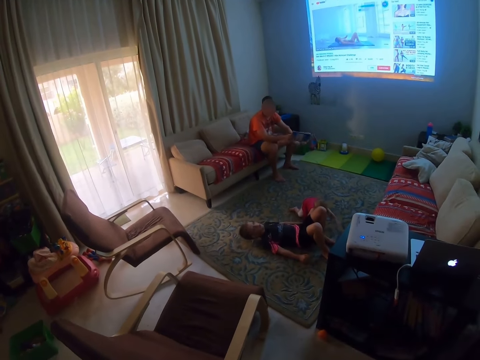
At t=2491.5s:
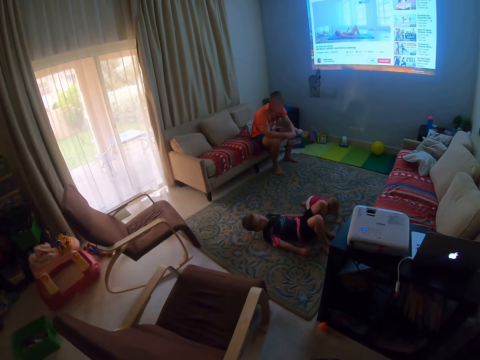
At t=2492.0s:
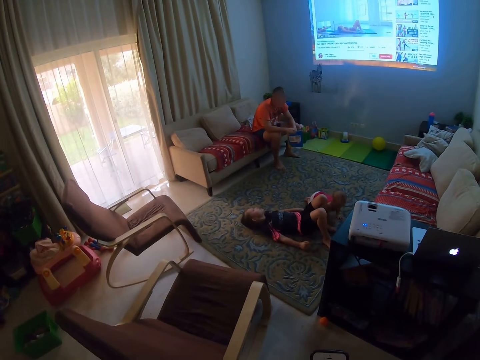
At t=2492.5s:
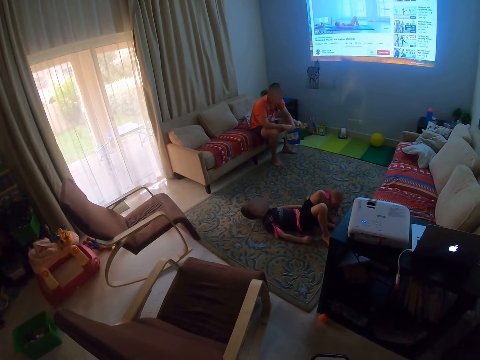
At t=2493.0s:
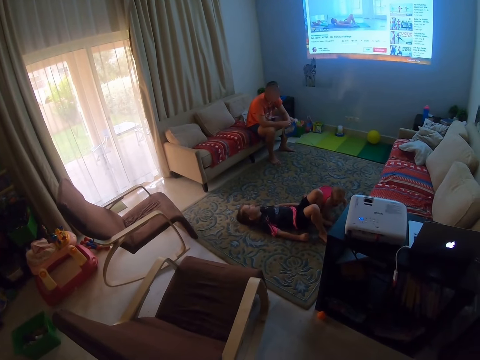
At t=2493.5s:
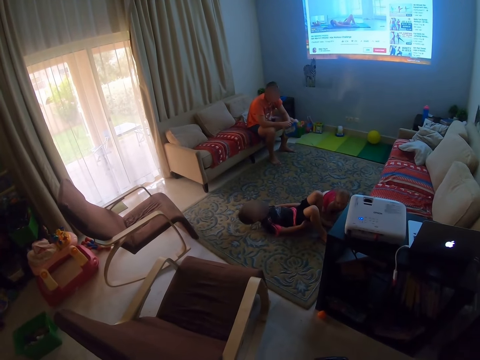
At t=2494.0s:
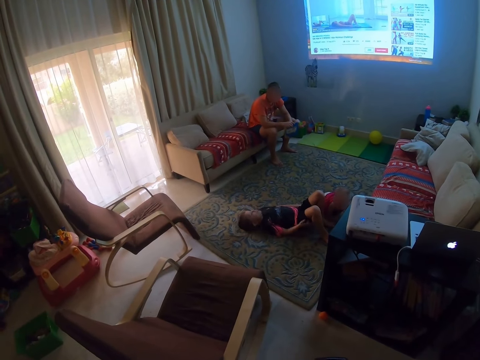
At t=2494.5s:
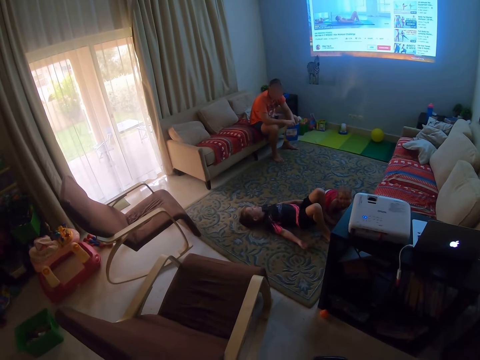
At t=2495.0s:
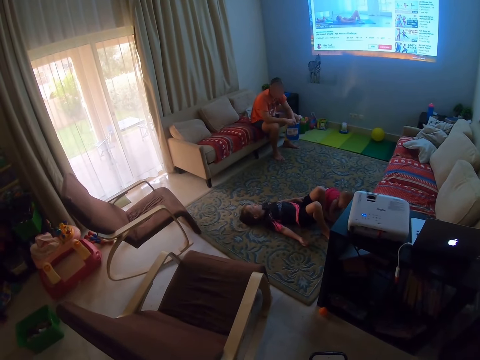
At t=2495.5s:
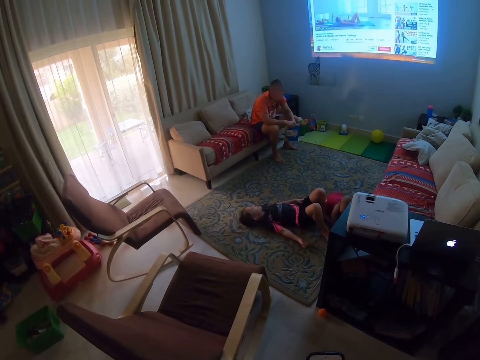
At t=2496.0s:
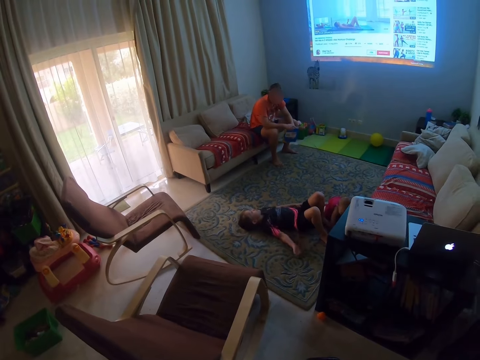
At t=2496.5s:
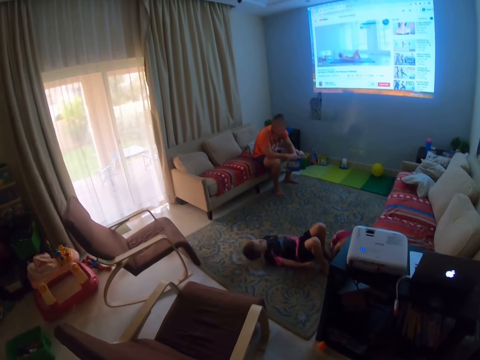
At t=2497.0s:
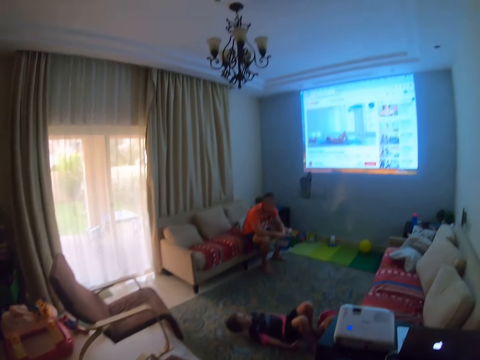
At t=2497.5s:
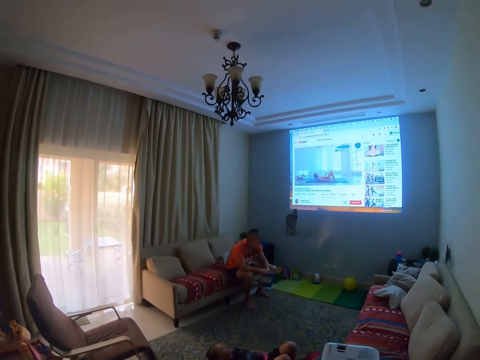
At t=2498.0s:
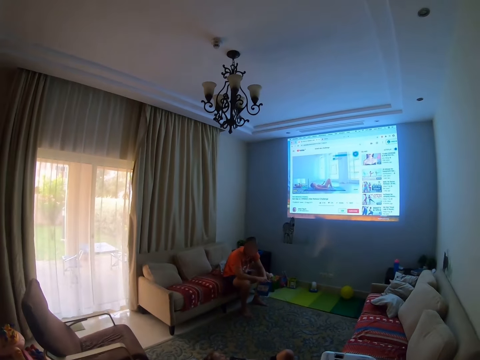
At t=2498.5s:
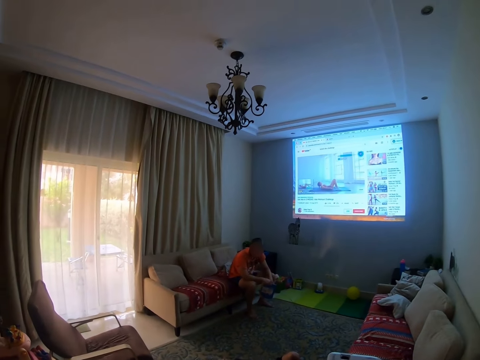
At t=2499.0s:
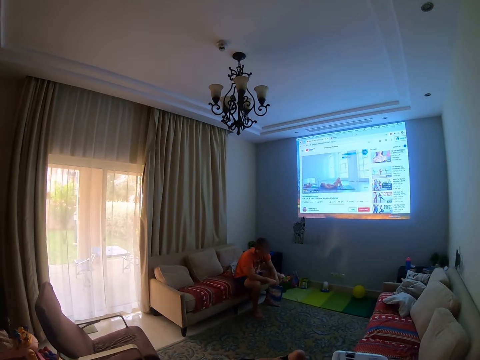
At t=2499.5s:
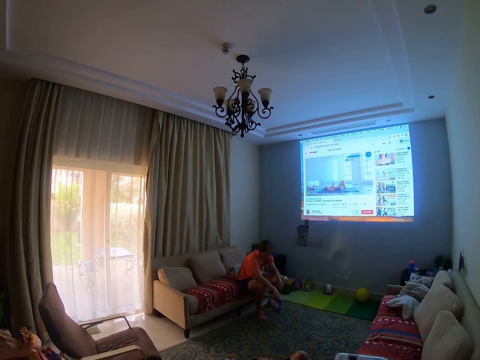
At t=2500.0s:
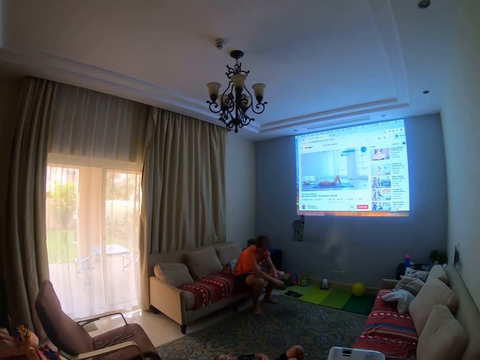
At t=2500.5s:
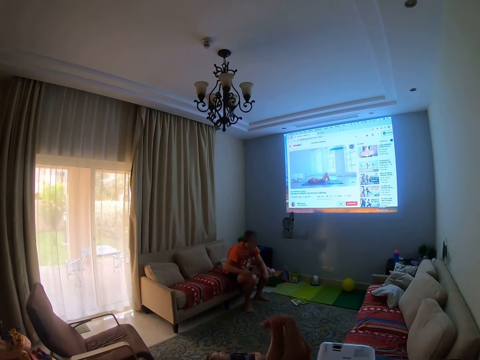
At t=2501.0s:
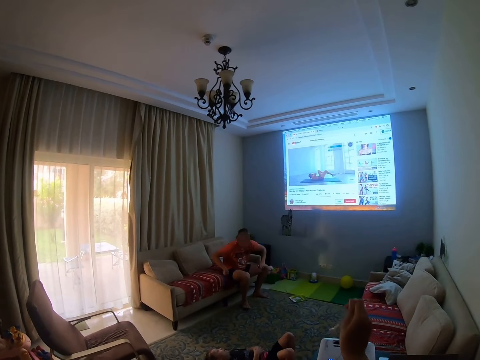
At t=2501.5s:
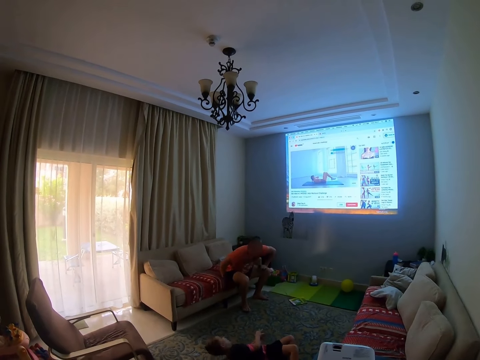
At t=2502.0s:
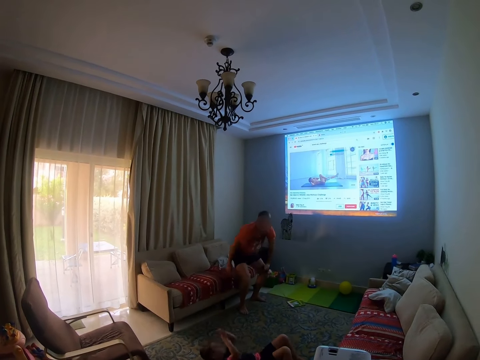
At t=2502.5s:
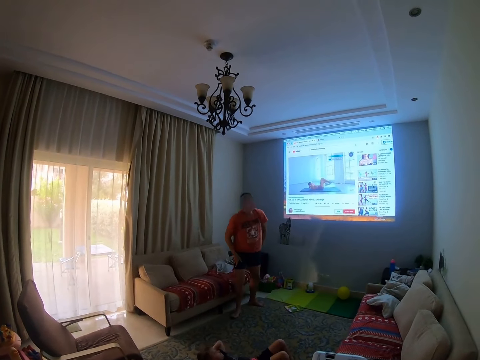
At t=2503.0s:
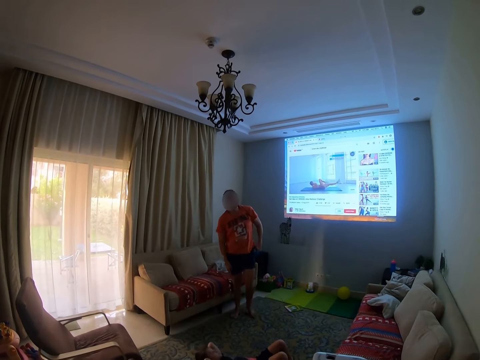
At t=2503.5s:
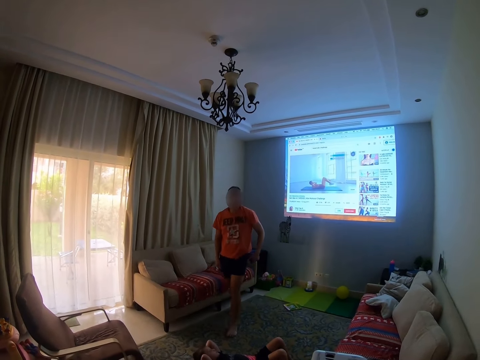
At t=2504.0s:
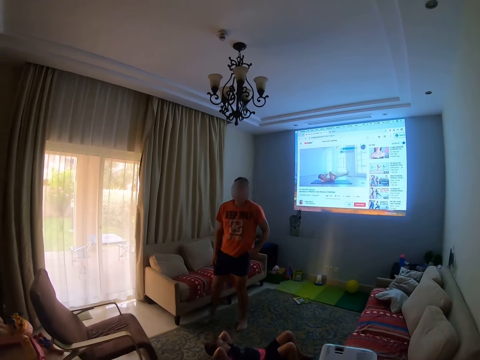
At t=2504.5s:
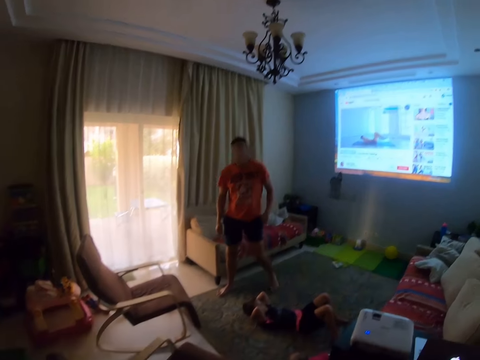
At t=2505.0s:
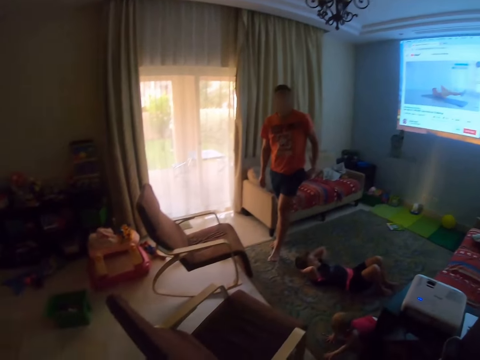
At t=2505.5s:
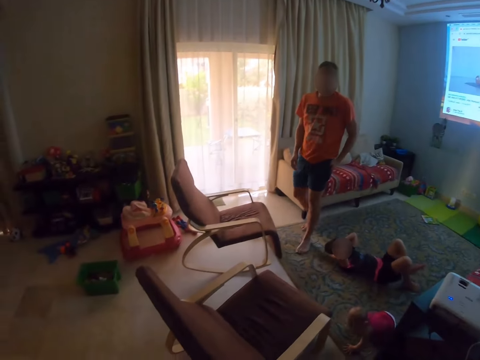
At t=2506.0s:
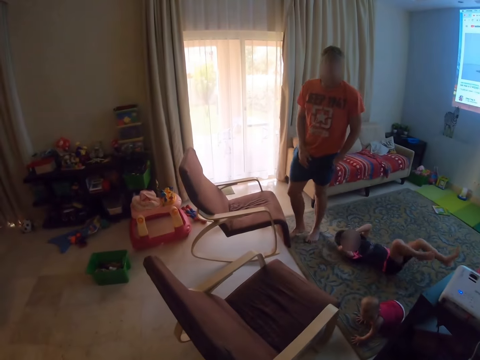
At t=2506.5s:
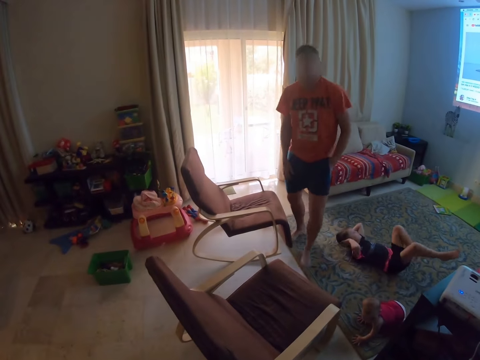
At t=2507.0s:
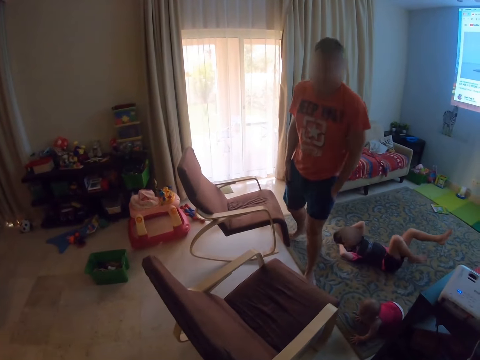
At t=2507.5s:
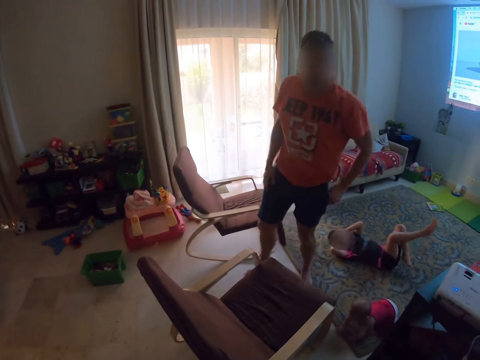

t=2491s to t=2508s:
The camera wearer stands. The man drops the book on the floor. The man throws a packet of wipes on the floor and walks towards the camera wearer.

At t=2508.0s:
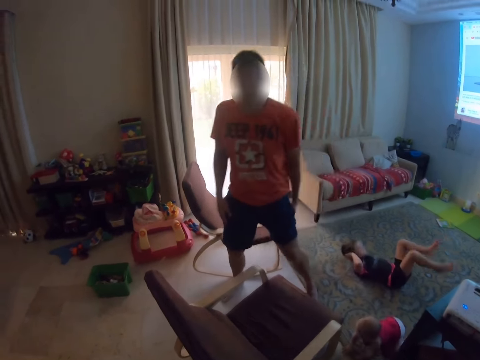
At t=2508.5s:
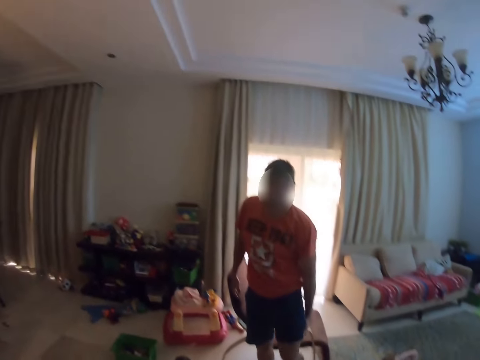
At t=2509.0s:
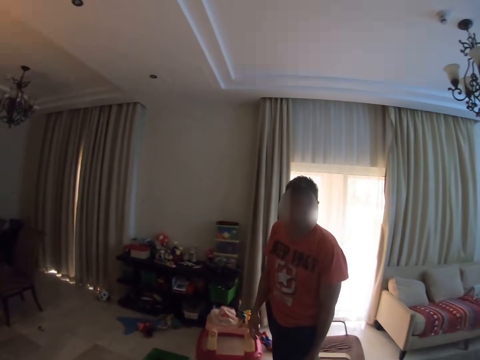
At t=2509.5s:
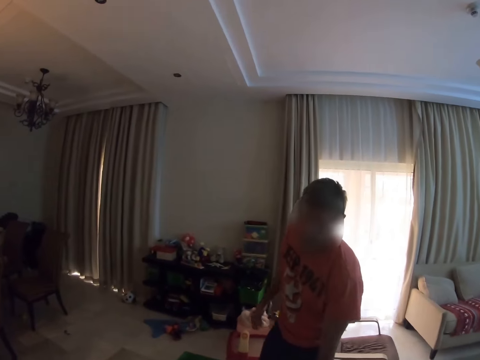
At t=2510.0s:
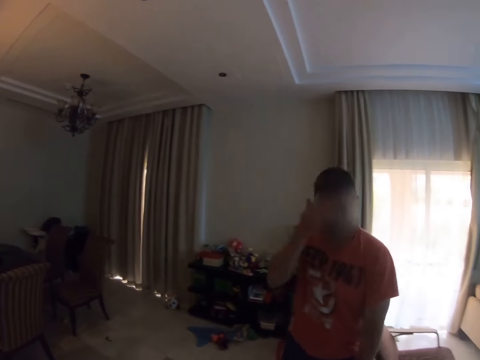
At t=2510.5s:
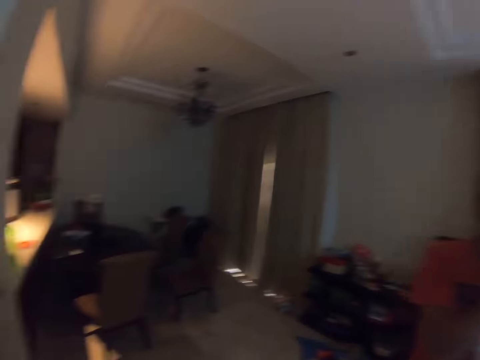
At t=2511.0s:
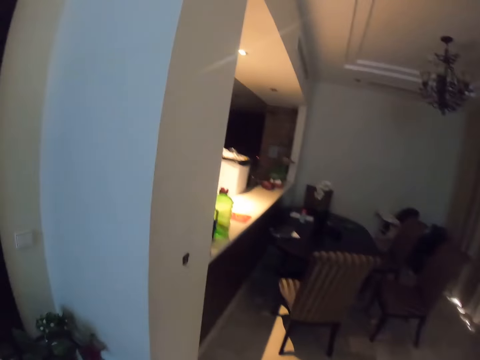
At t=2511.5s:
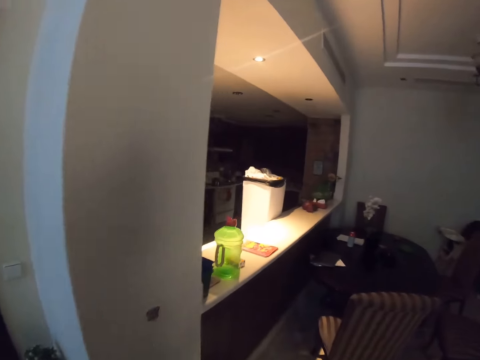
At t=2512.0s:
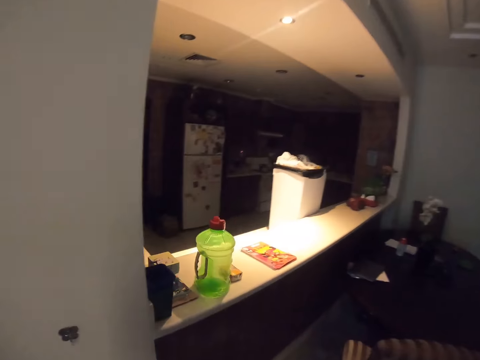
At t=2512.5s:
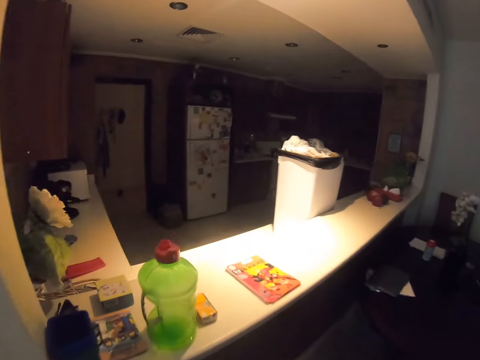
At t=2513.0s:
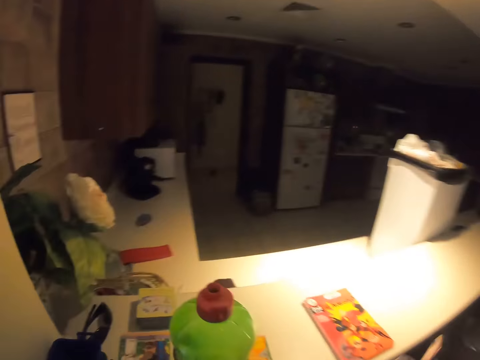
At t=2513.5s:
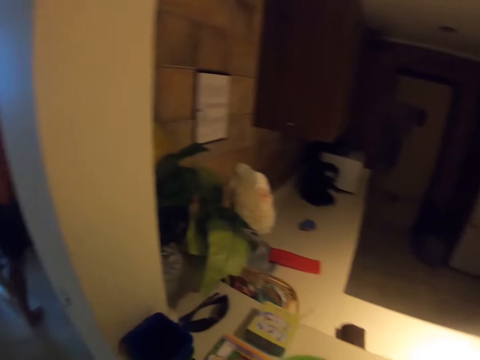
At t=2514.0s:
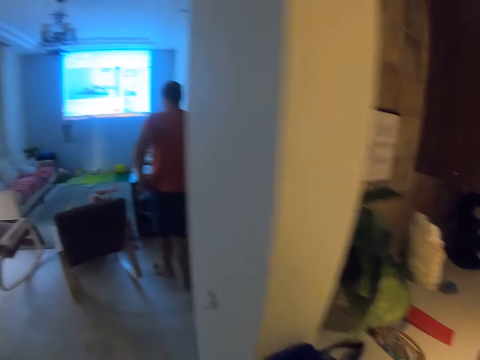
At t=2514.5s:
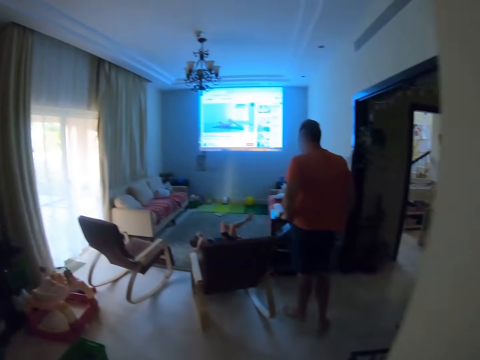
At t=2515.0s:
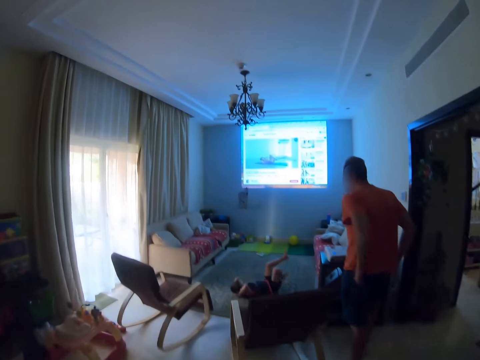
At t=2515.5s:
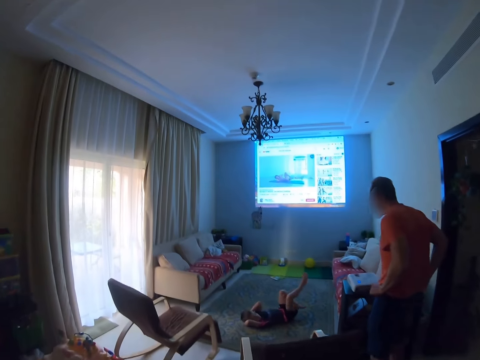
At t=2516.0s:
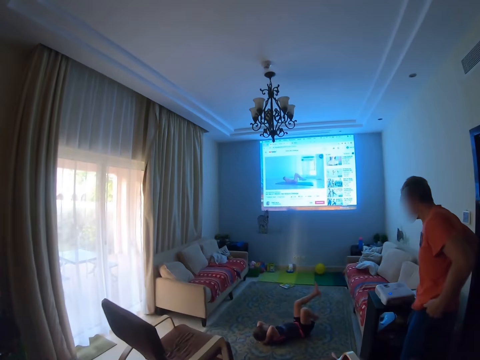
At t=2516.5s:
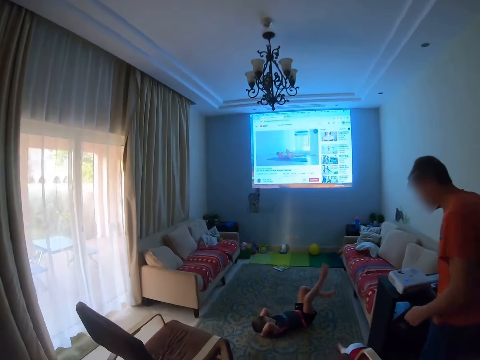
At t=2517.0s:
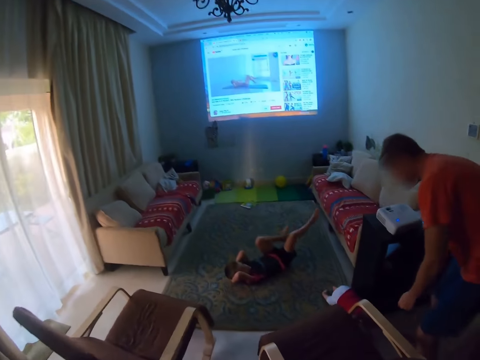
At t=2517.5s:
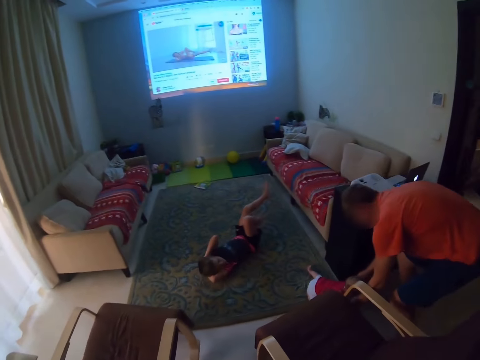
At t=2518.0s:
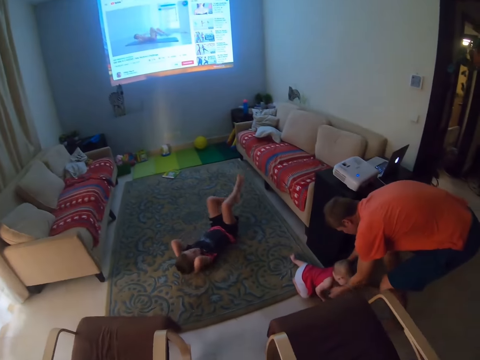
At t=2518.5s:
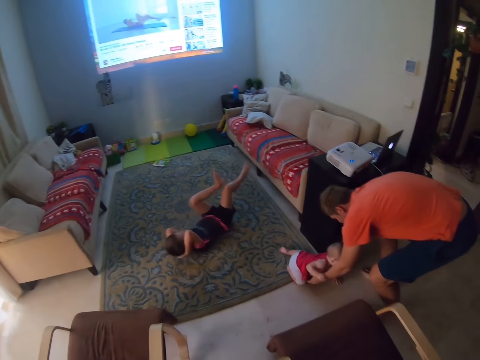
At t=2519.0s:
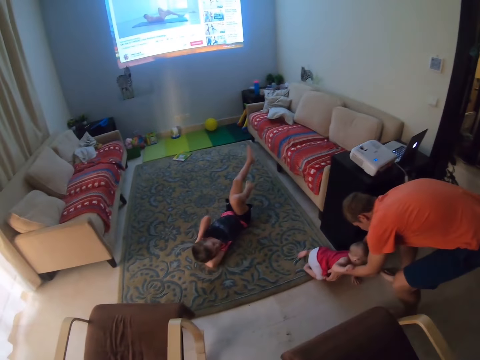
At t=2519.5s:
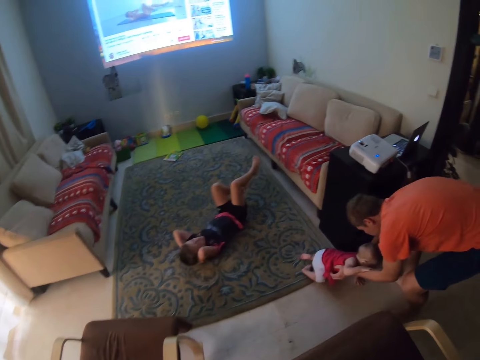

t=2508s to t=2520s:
The camera wearer moves around the room. They look around. The man picks up the kid from the floor.
